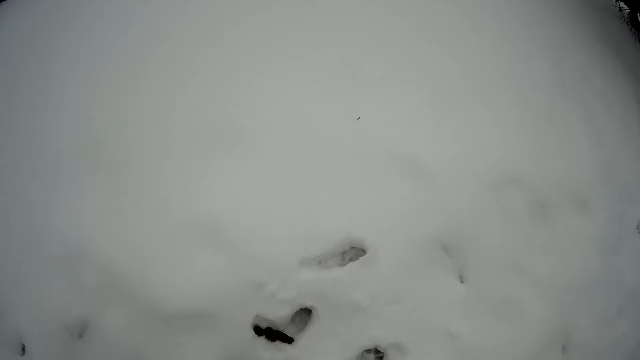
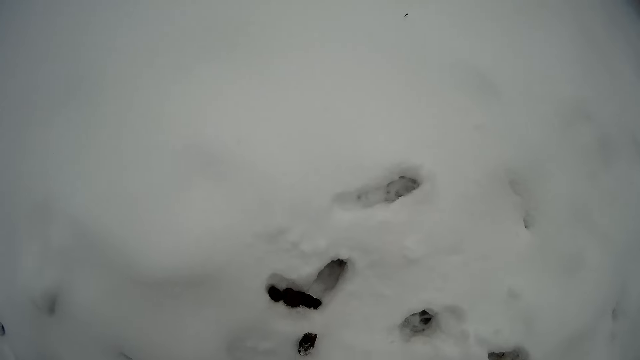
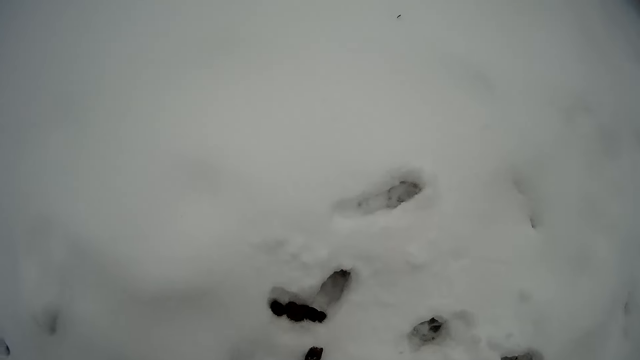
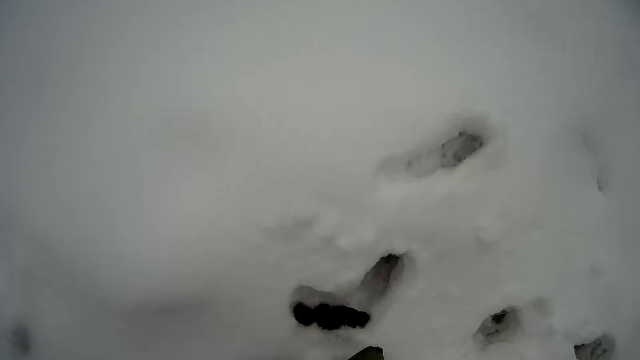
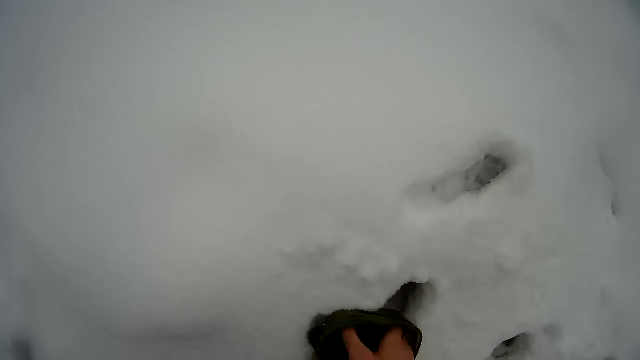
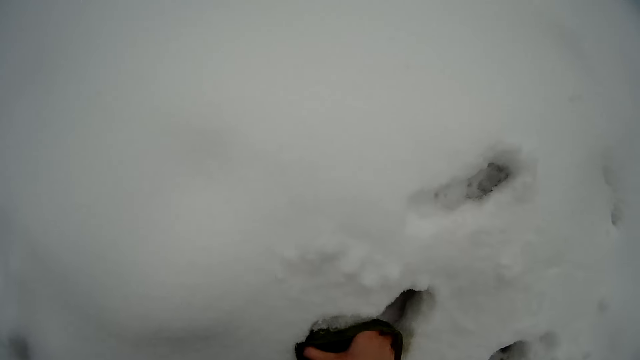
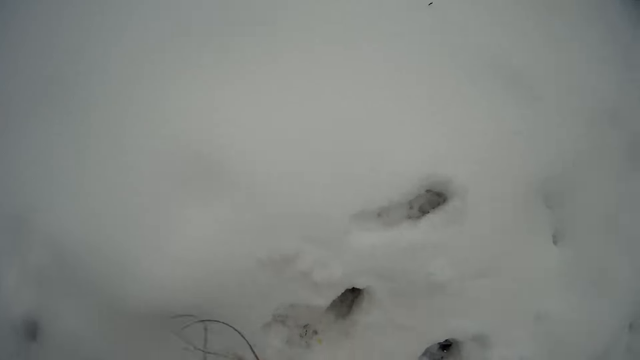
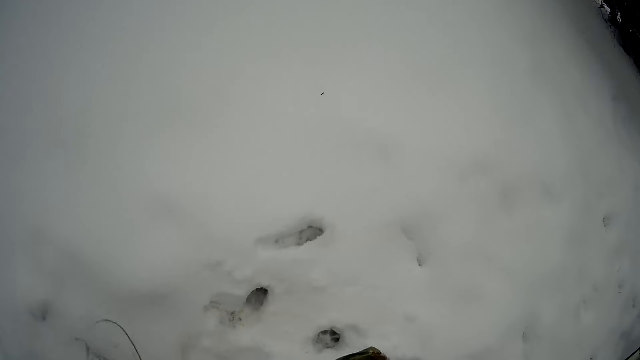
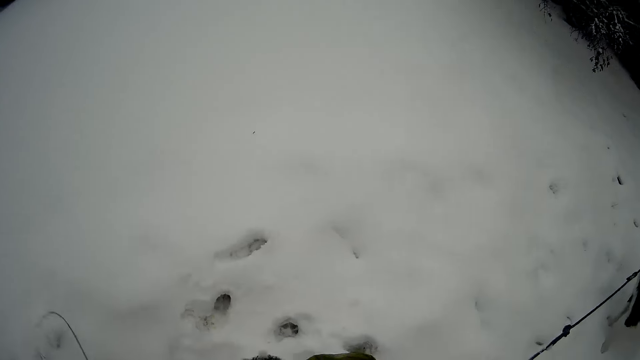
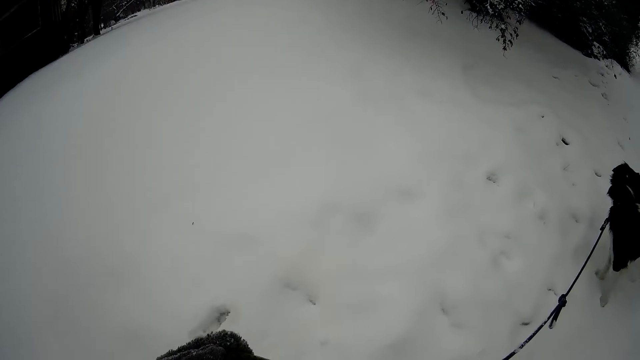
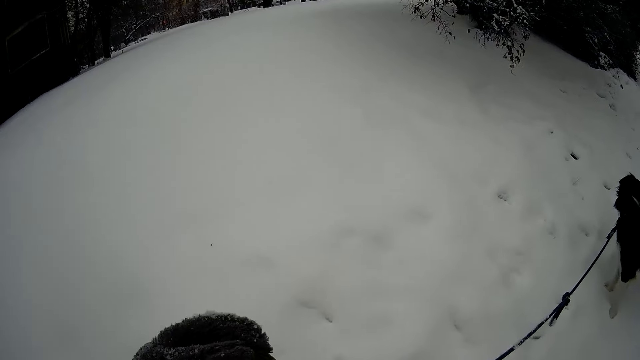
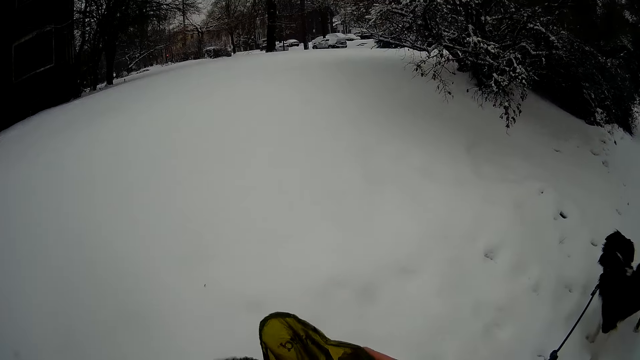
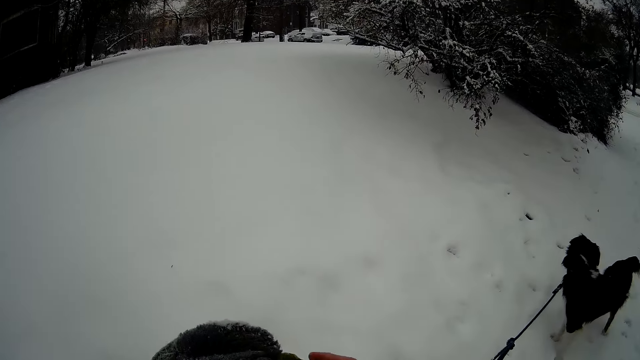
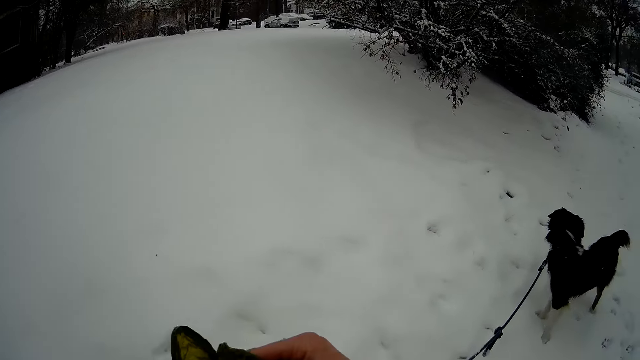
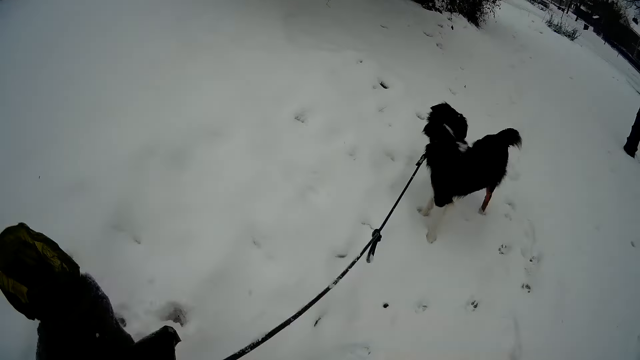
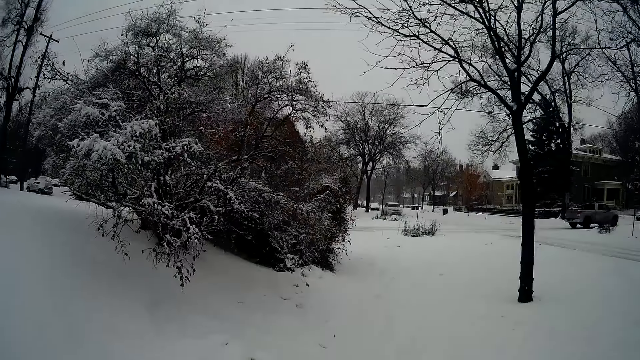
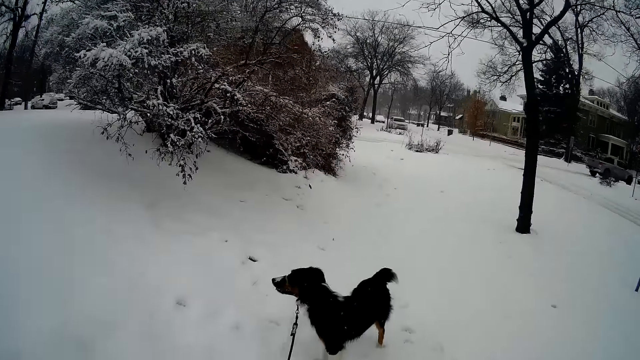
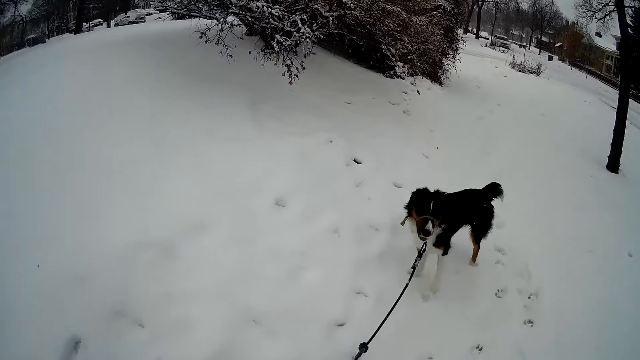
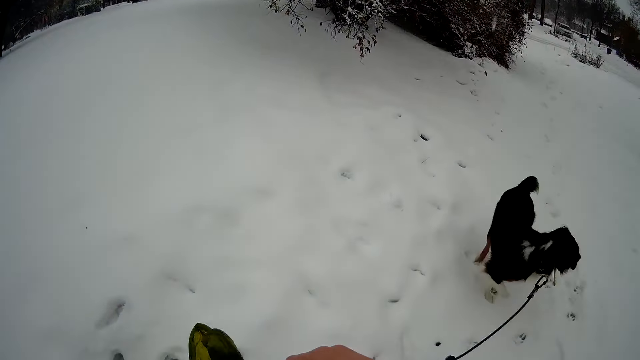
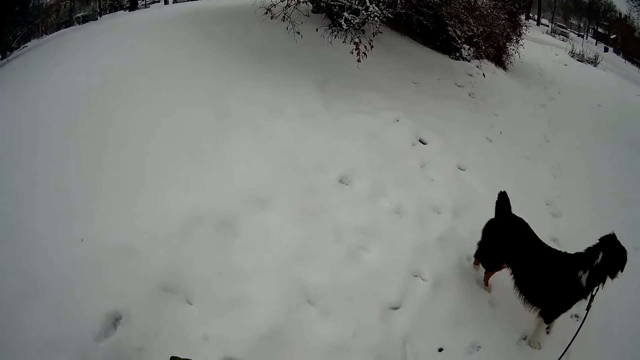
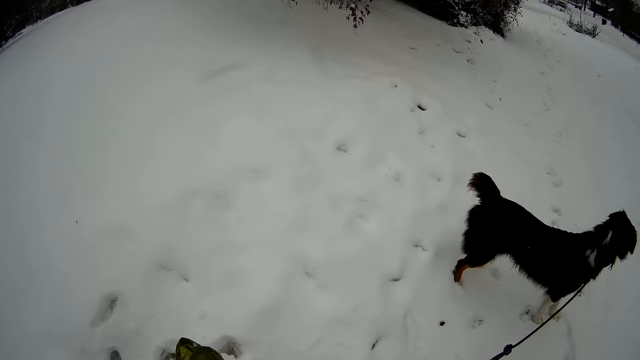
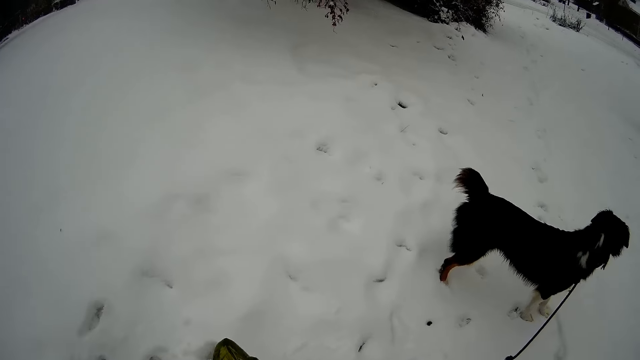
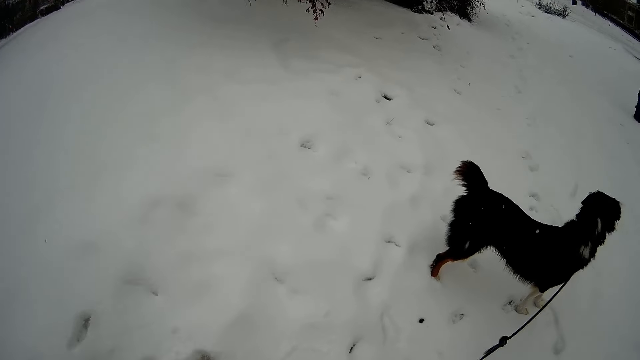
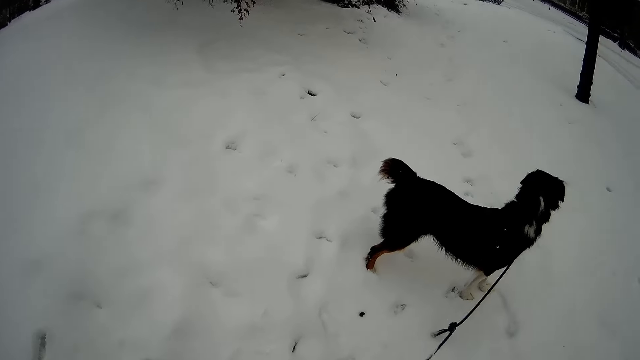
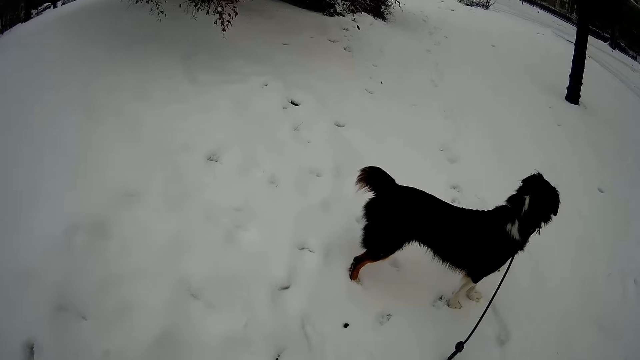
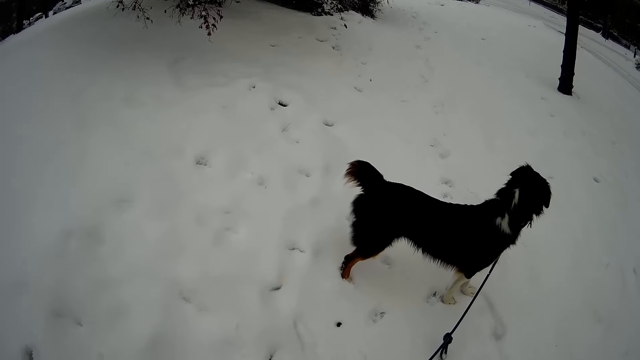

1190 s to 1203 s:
The camera wearer picks a cloth or dog waste from the ground with his right hand. He wraps a paper. He passes the cloth from his right hand to his left hand. He looks around.

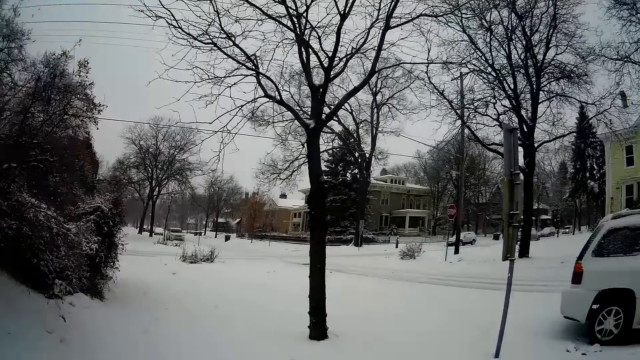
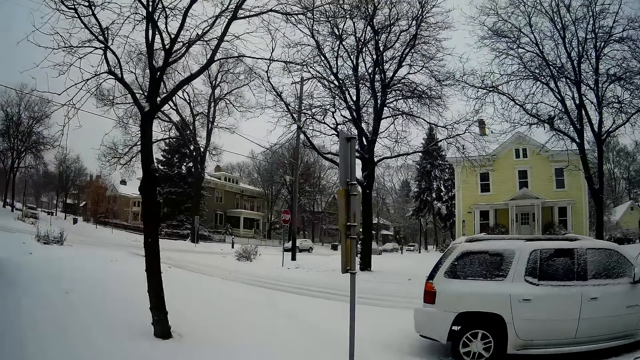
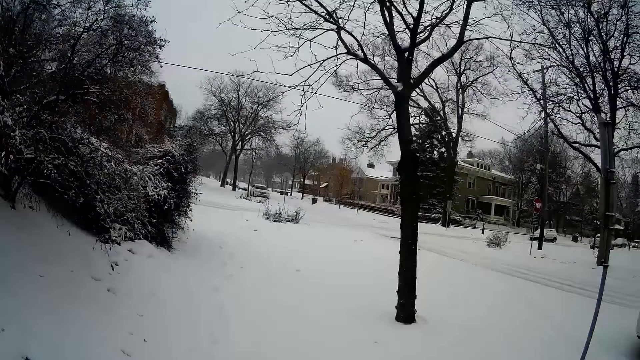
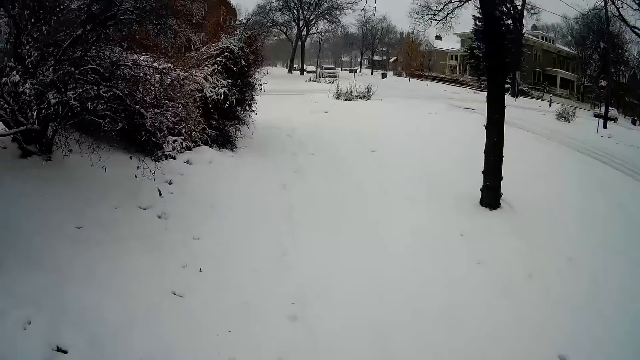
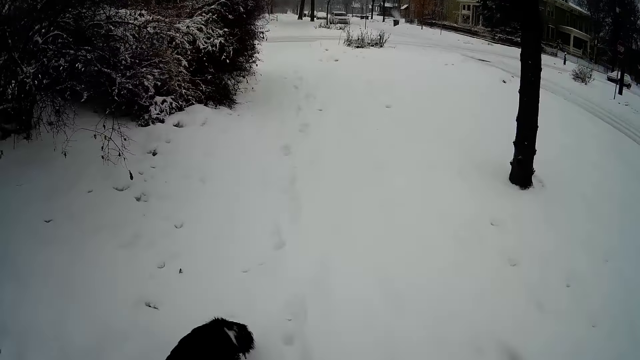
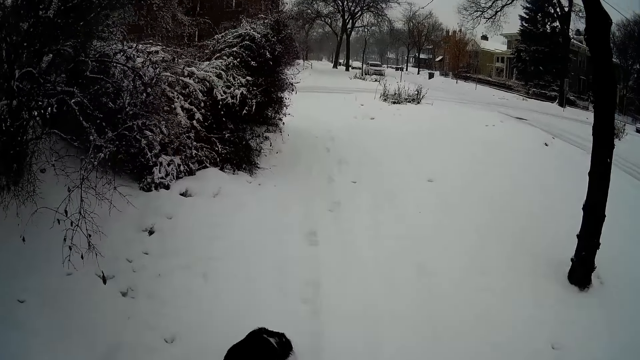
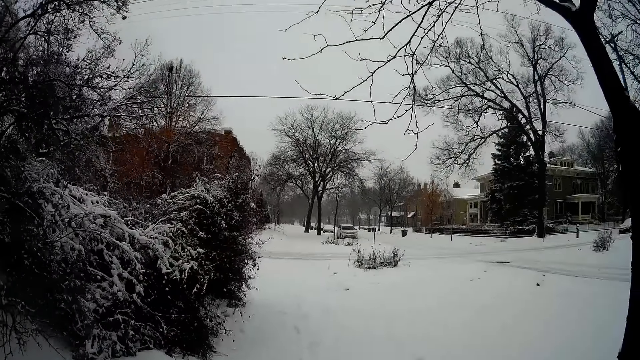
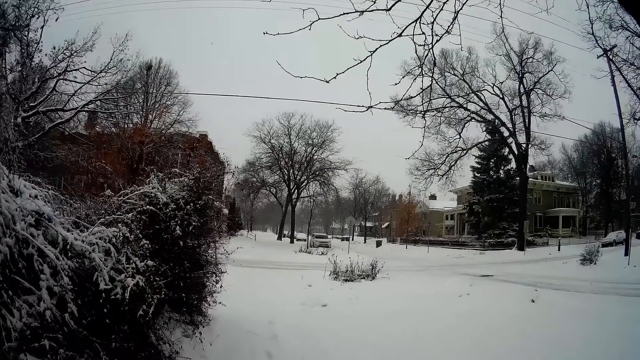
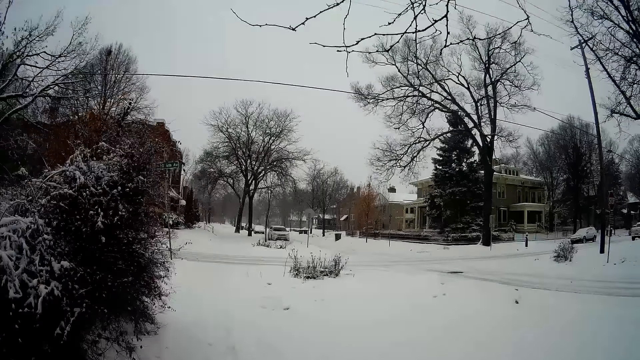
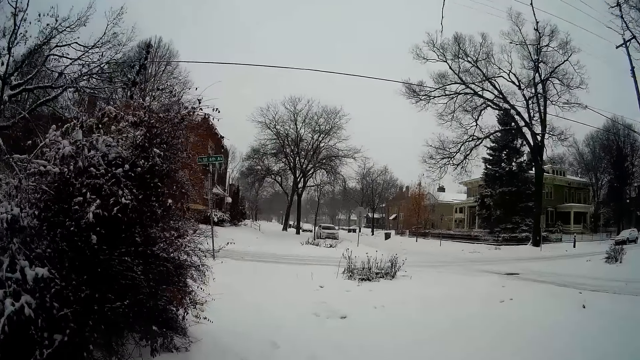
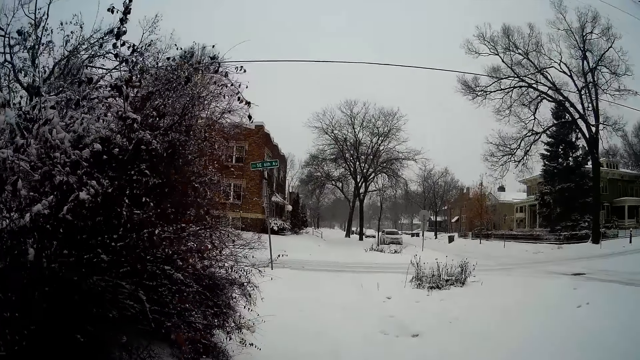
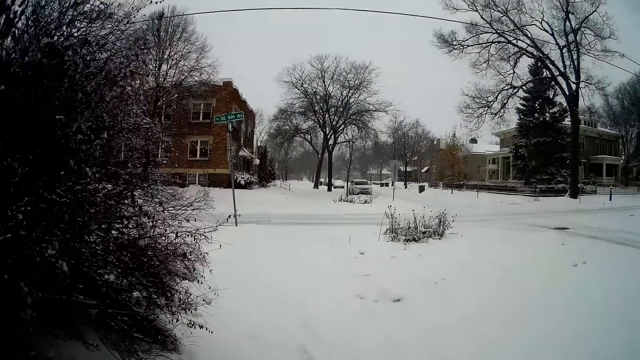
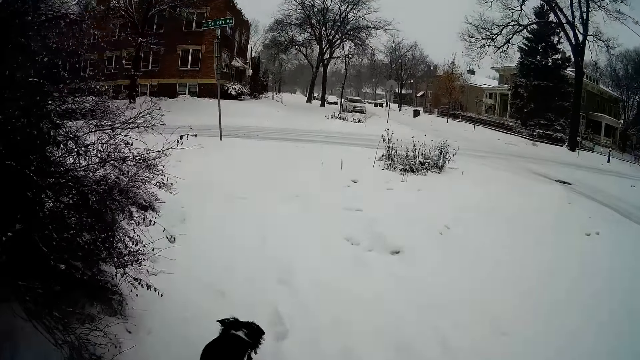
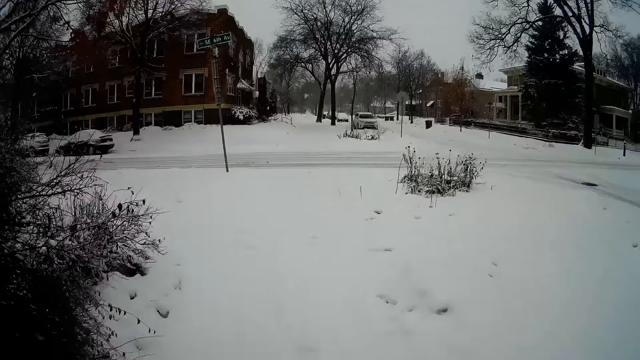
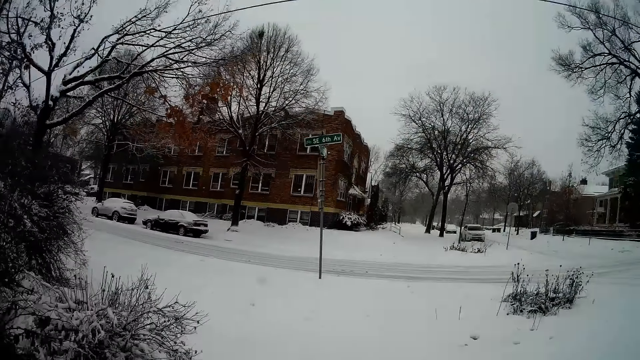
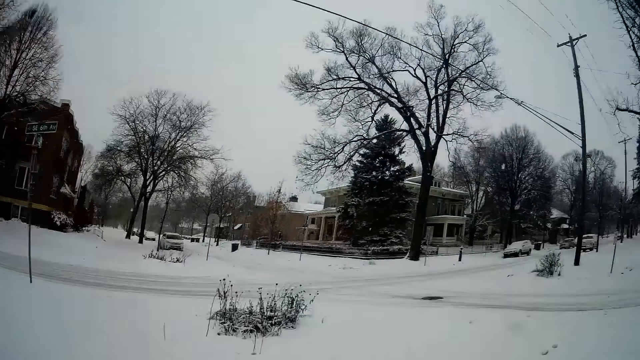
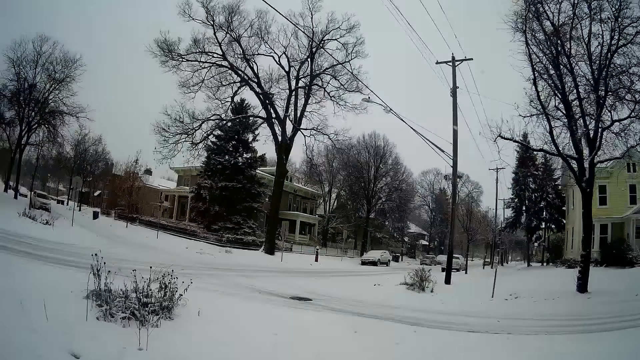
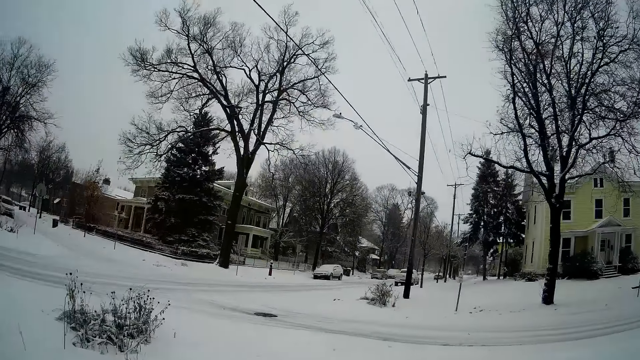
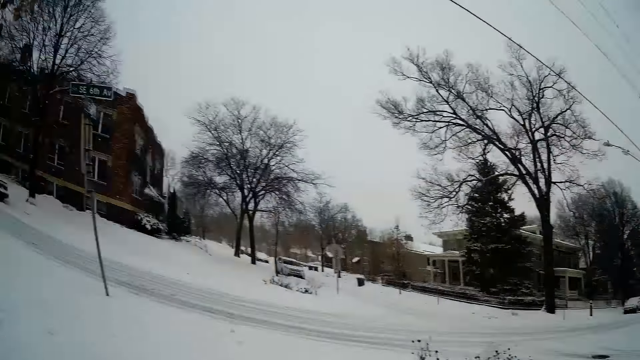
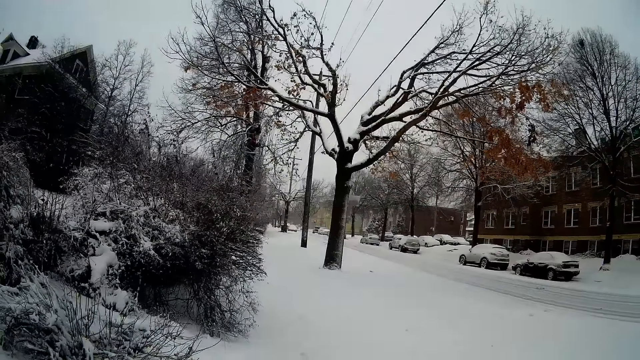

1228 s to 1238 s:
The camera wearer walks the dog with the leash in his left hand. He looks around.
